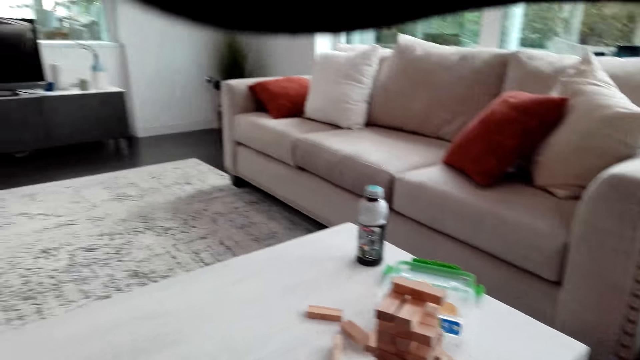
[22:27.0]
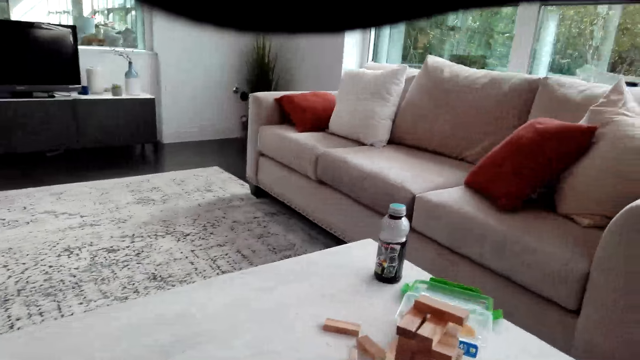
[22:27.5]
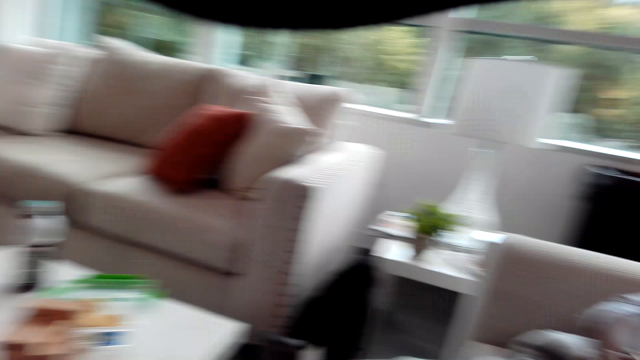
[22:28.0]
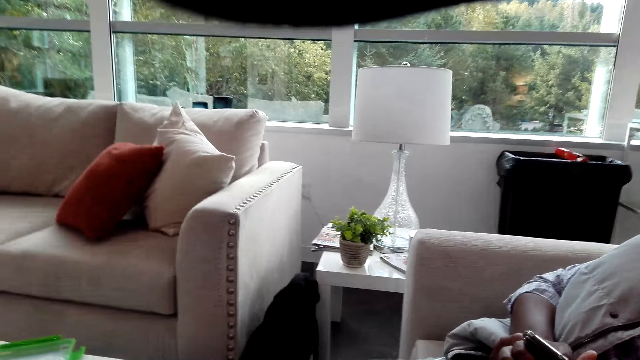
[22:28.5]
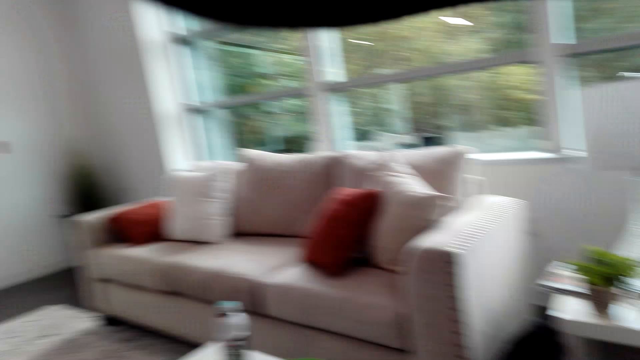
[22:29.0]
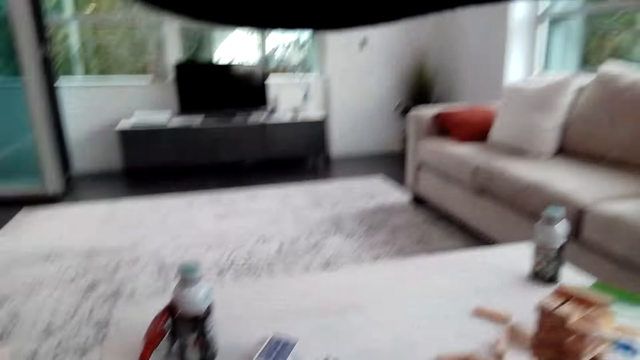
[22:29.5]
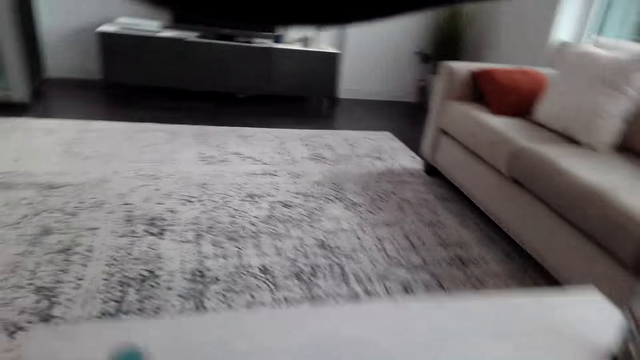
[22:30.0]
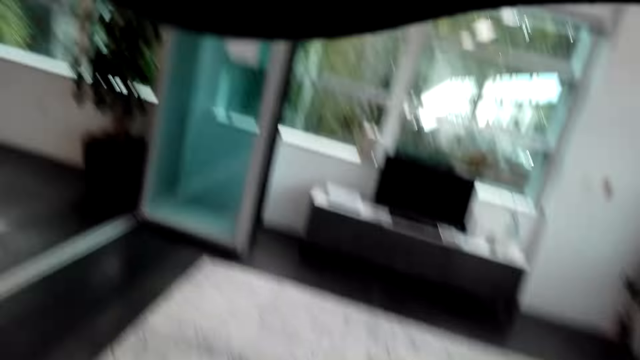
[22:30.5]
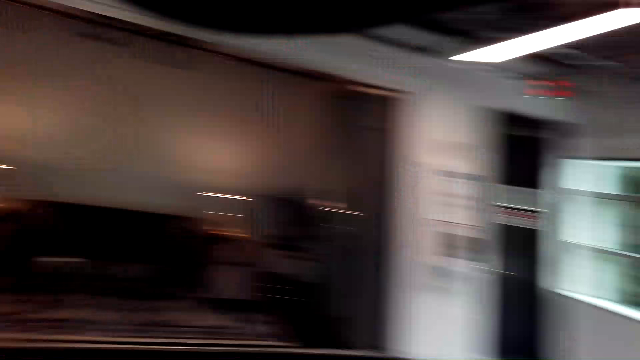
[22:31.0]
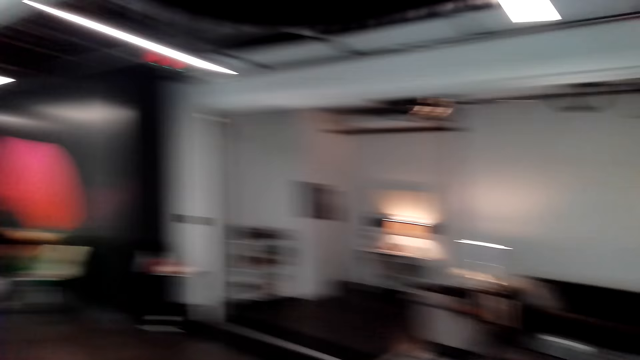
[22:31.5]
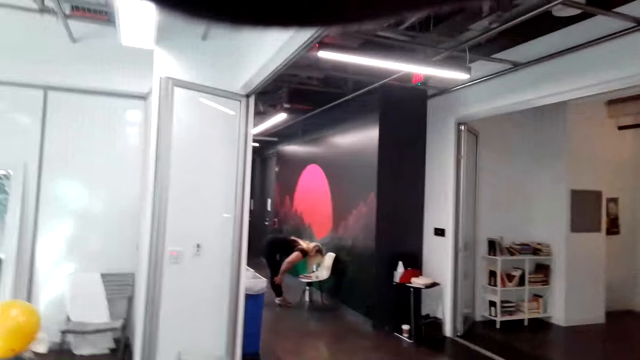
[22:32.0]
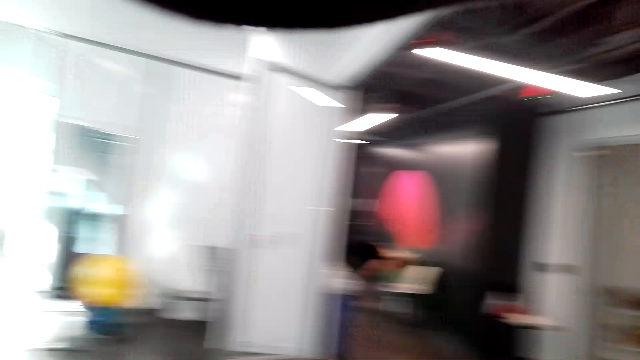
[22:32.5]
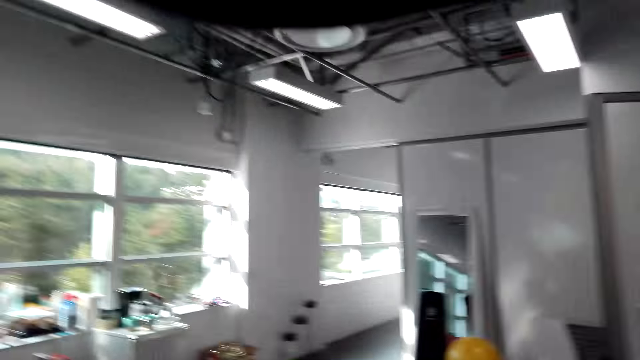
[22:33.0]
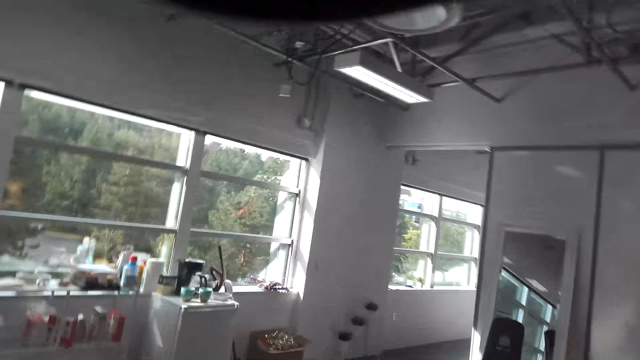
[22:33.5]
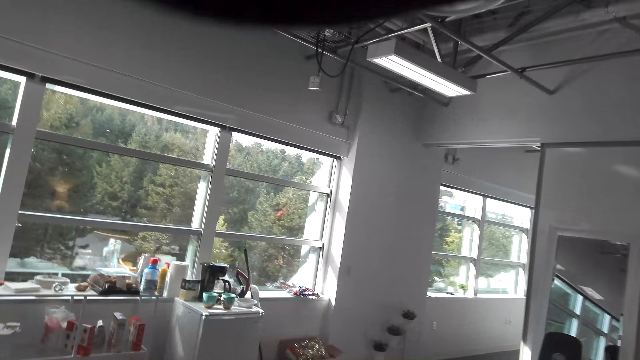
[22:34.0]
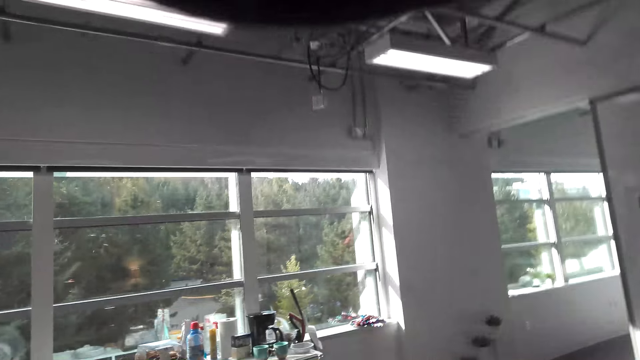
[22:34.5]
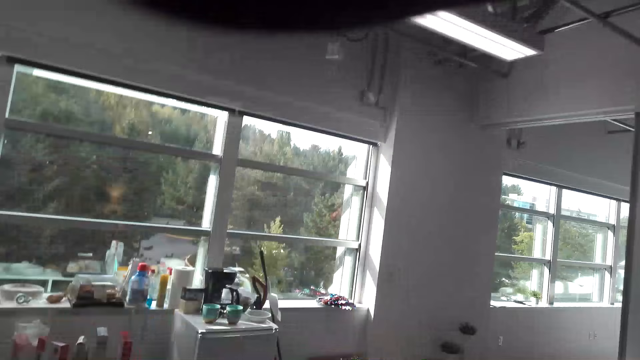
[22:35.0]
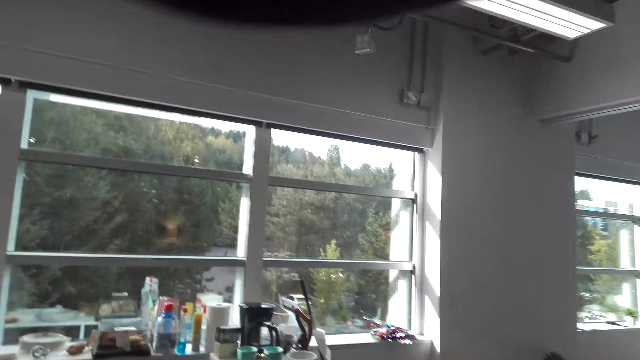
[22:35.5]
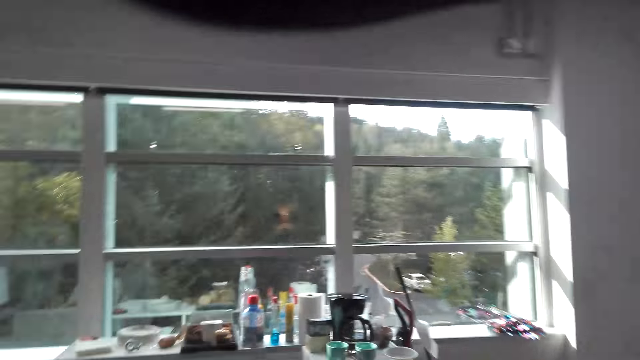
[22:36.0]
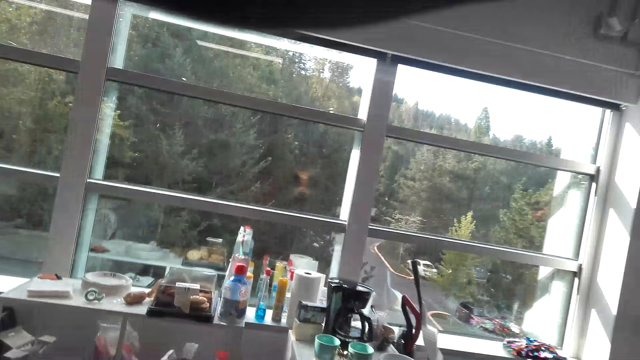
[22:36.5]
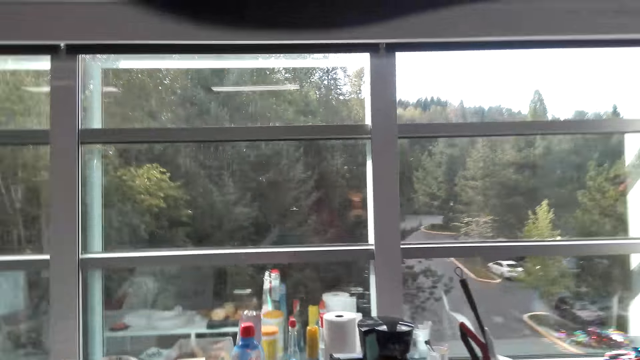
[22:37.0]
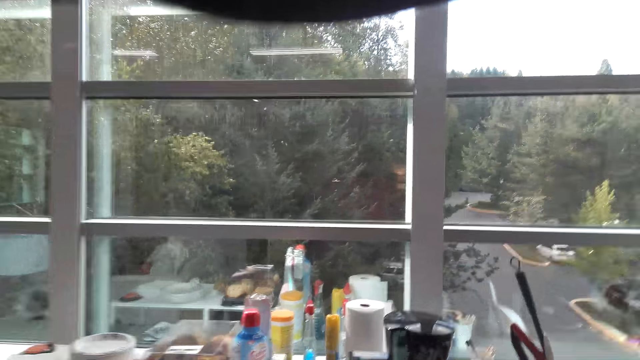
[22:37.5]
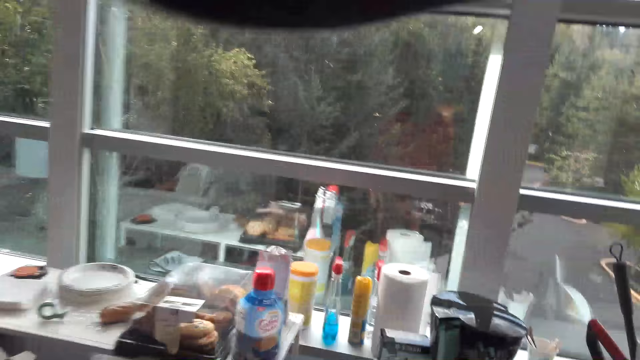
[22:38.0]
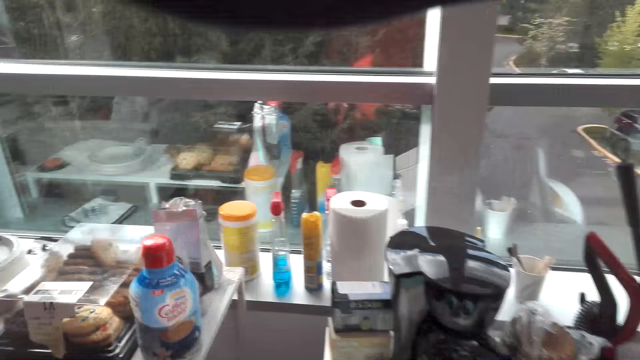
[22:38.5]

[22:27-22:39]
The camera wearer removes a wooden block from the others. They look at the man. They look around the room. They walk around the house.

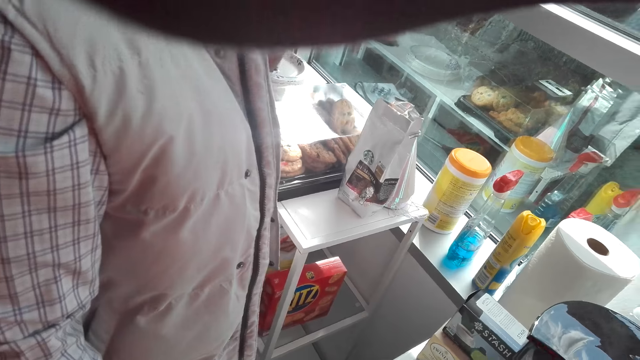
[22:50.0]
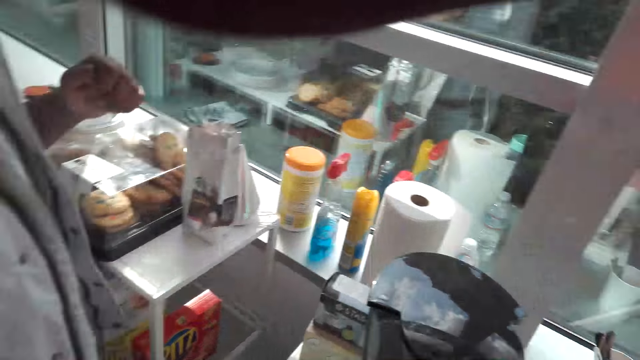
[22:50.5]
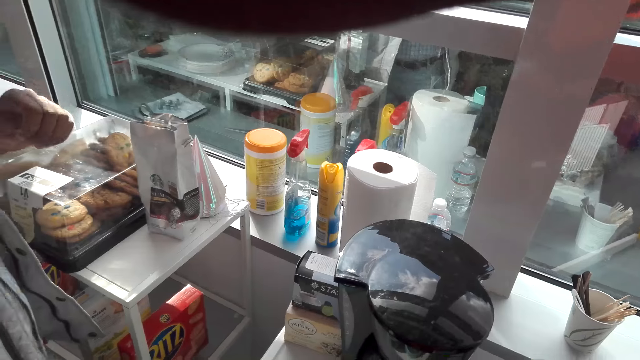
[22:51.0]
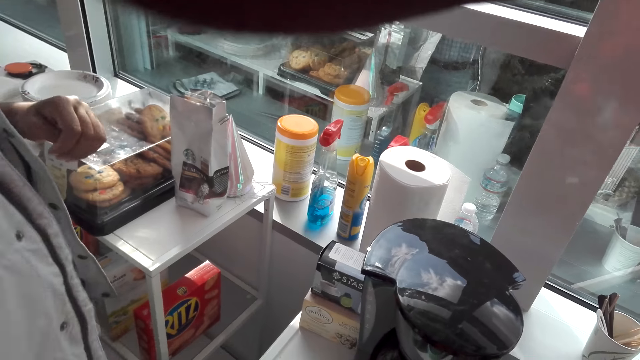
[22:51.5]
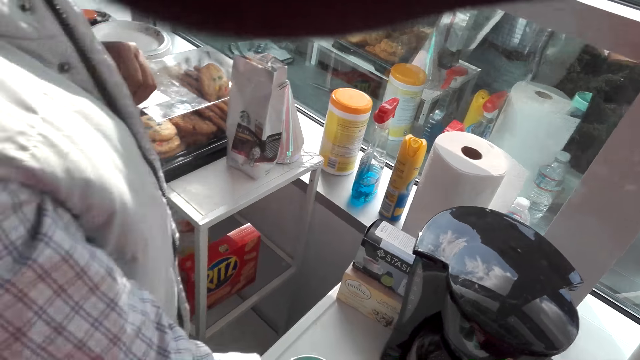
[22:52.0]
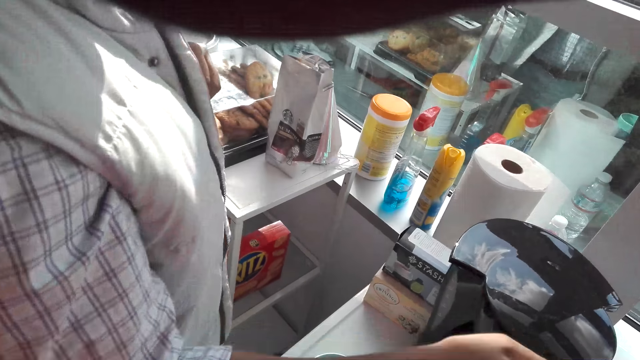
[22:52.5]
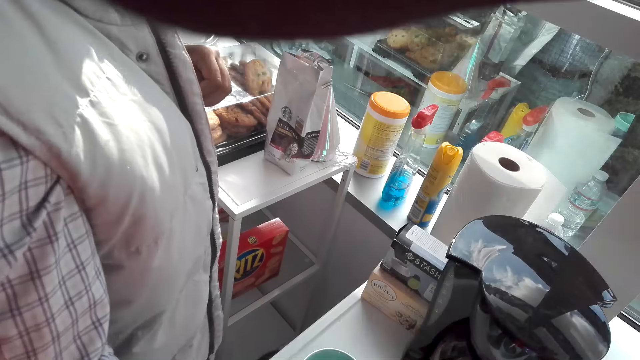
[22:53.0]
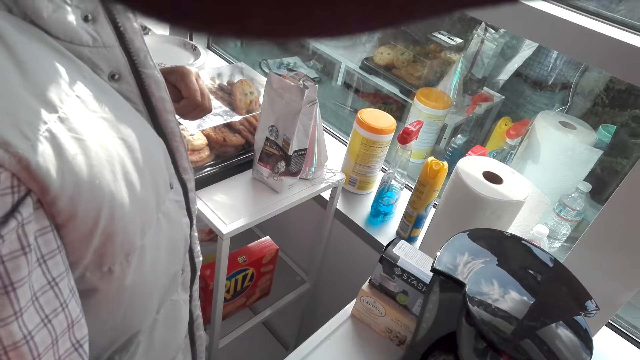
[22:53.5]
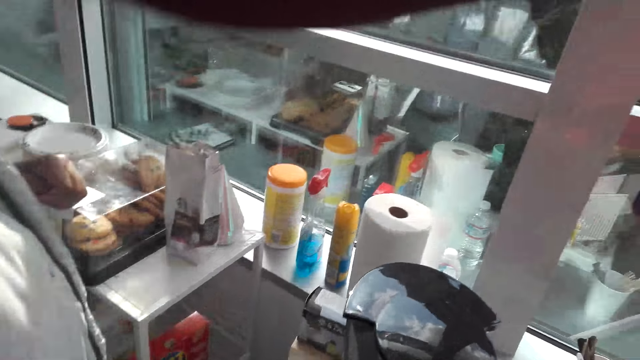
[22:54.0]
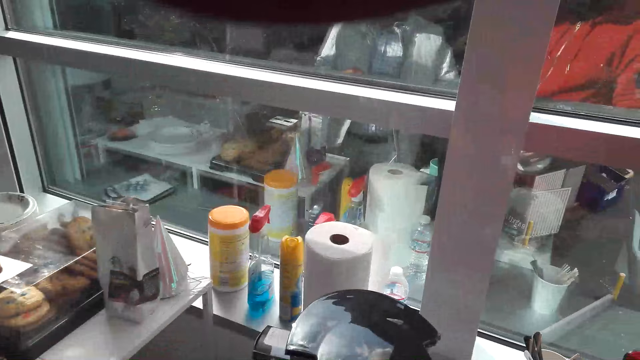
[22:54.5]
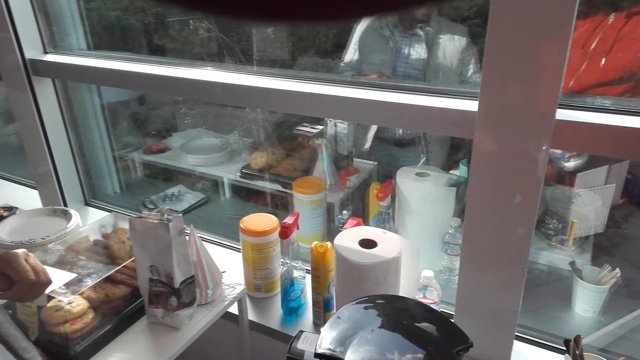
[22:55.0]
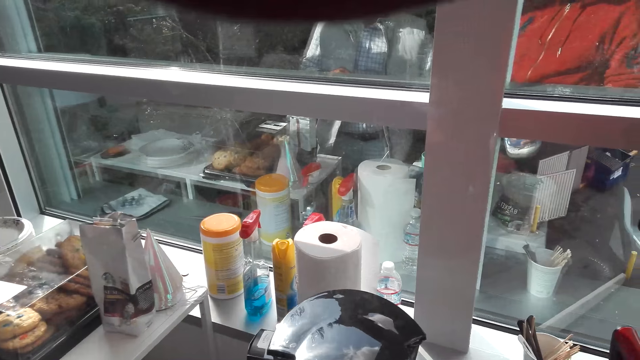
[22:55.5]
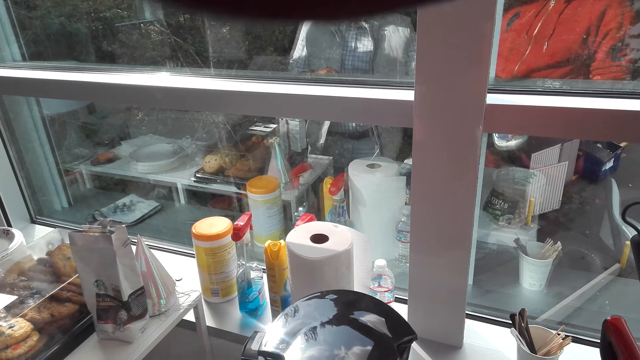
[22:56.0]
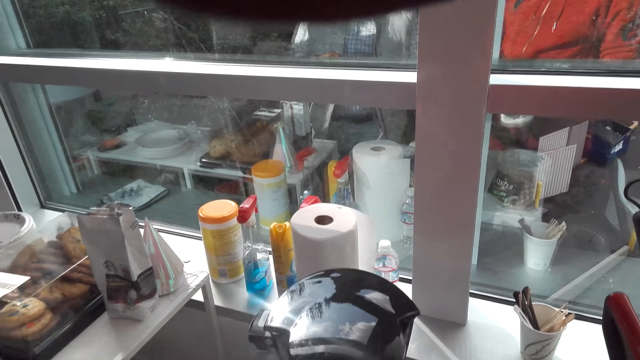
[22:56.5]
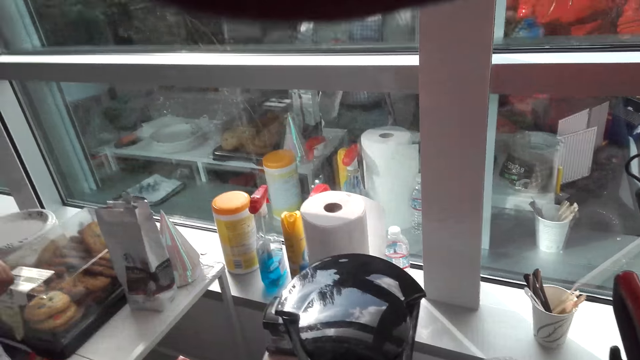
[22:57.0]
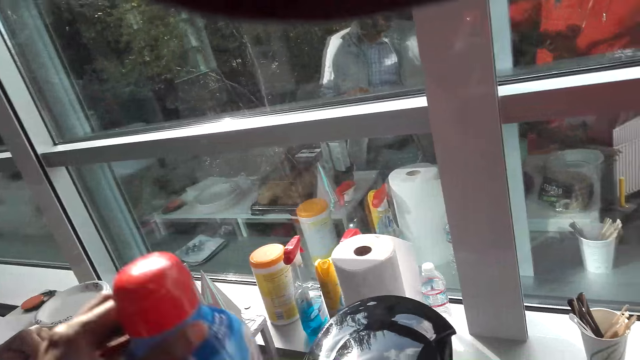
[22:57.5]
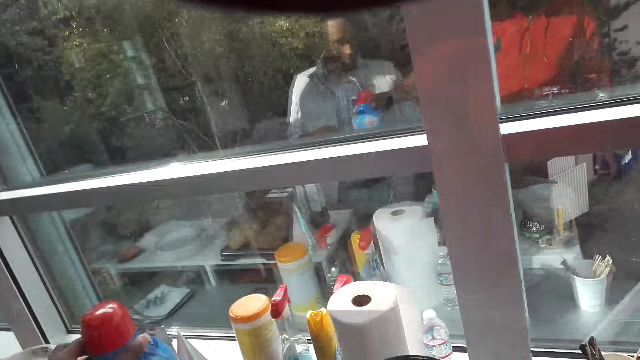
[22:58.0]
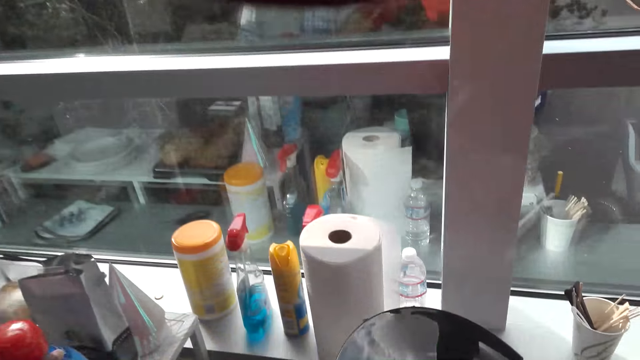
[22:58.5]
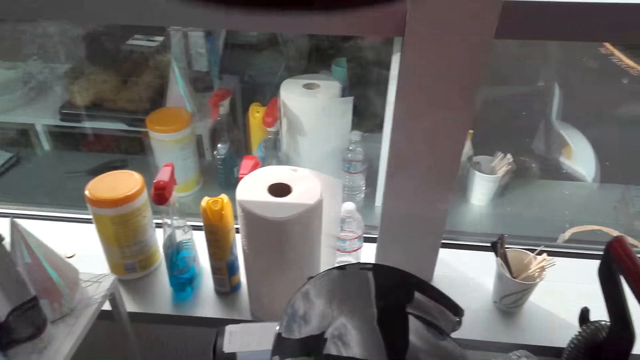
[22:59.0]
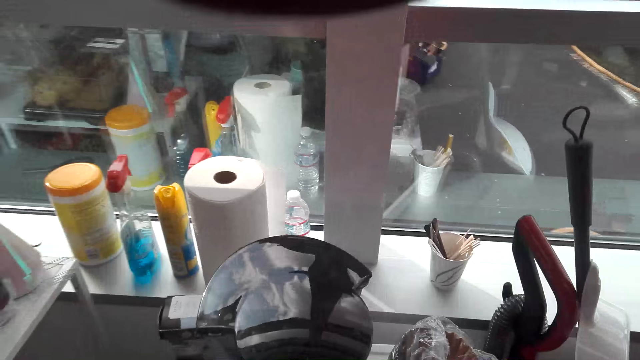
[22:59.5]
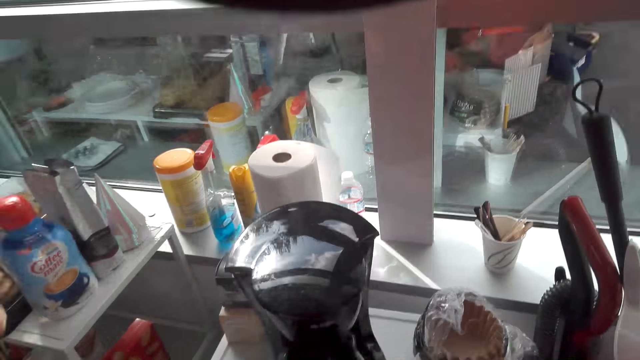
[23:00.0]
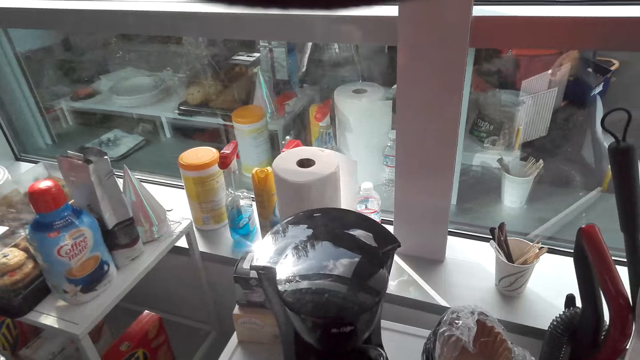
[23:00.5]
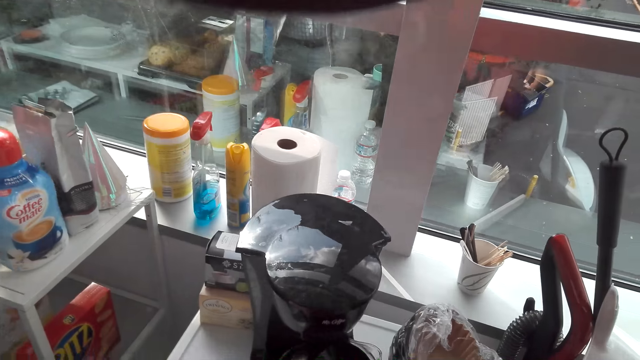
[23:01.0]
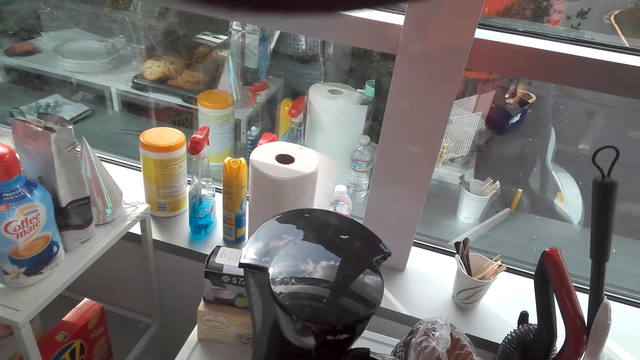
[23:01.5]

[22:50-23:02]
The camera wearer stares at the coffee maker. A man moves his hand. The camera wearer stares at the coffee maker. The man lifts a coffee mate container. He puts the coffee mate container on the table. The camera wearer looks at the coffee maker.
